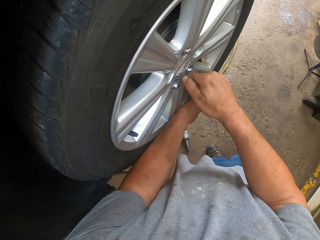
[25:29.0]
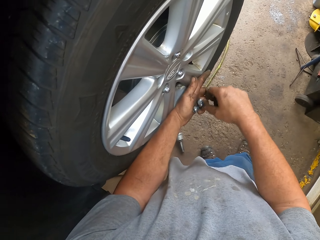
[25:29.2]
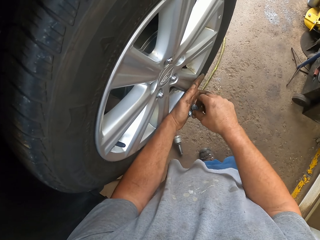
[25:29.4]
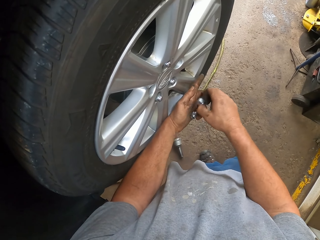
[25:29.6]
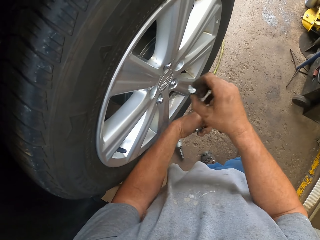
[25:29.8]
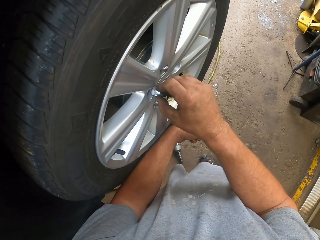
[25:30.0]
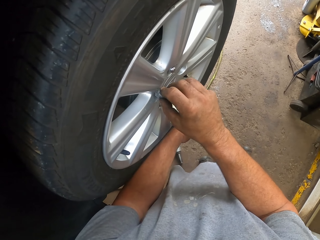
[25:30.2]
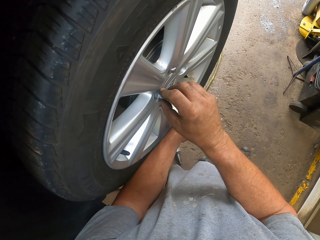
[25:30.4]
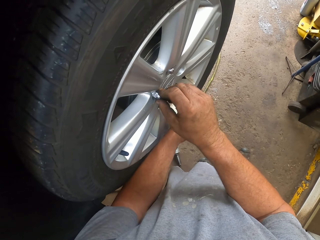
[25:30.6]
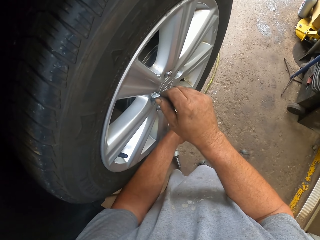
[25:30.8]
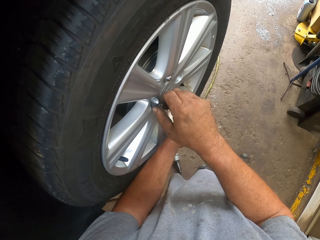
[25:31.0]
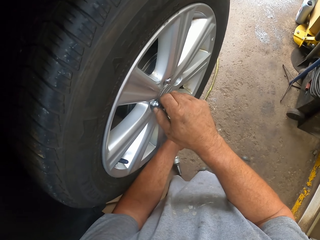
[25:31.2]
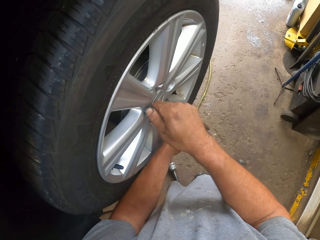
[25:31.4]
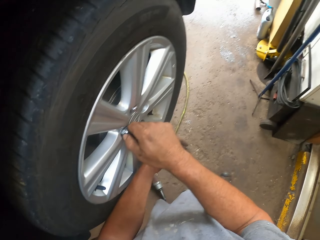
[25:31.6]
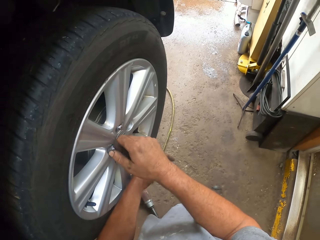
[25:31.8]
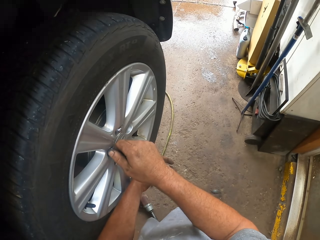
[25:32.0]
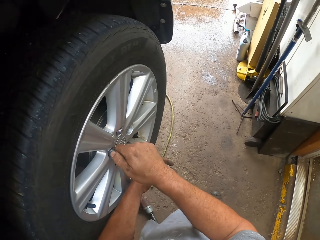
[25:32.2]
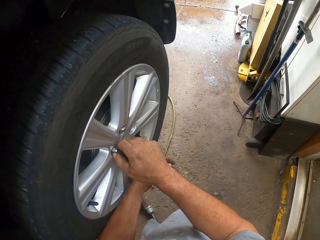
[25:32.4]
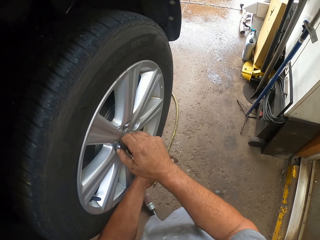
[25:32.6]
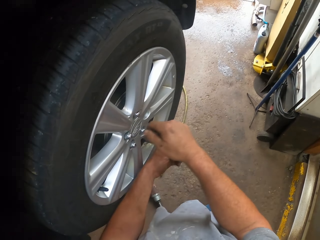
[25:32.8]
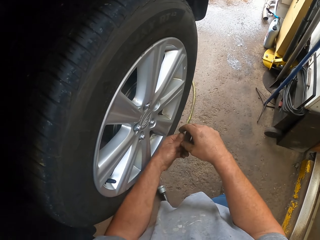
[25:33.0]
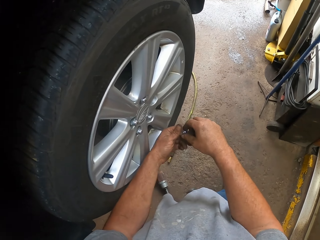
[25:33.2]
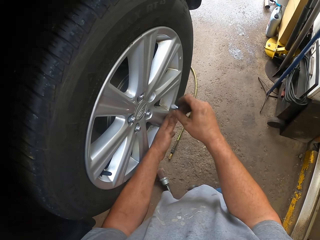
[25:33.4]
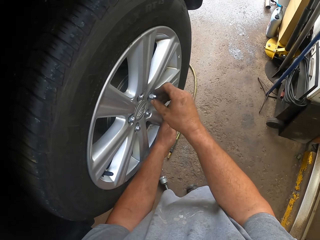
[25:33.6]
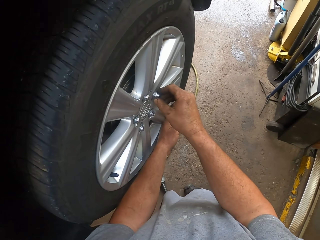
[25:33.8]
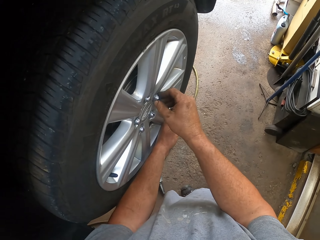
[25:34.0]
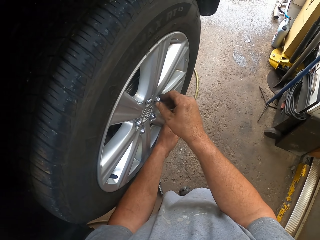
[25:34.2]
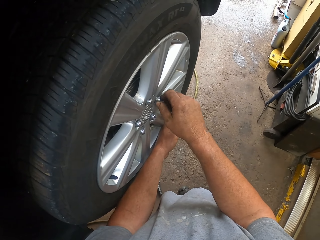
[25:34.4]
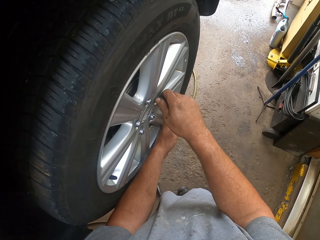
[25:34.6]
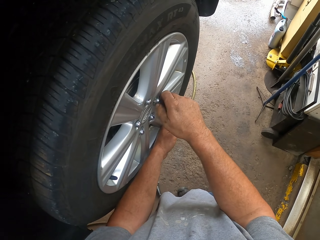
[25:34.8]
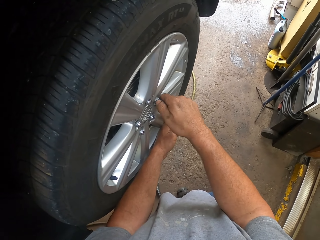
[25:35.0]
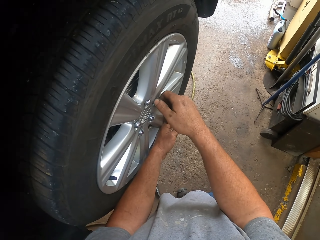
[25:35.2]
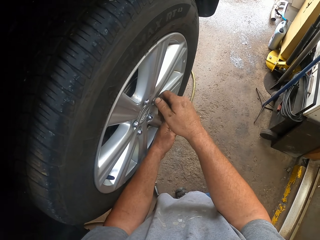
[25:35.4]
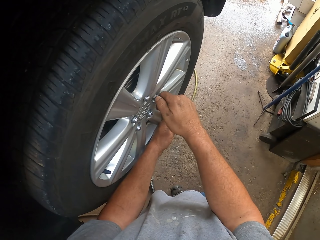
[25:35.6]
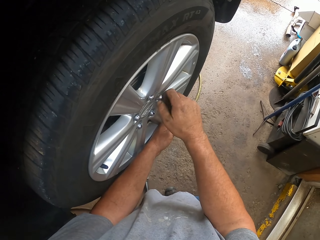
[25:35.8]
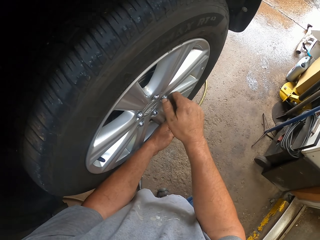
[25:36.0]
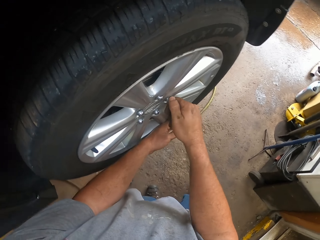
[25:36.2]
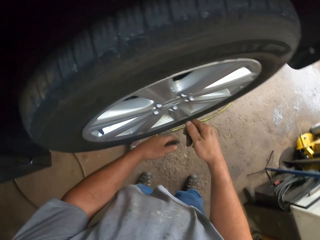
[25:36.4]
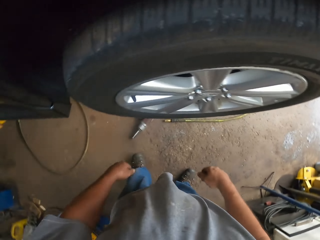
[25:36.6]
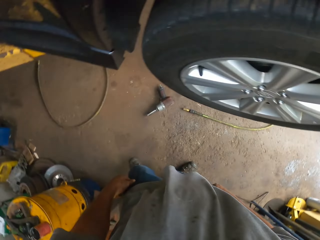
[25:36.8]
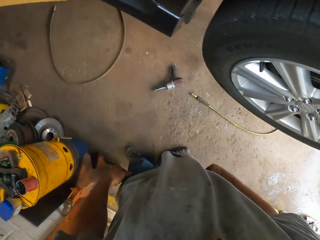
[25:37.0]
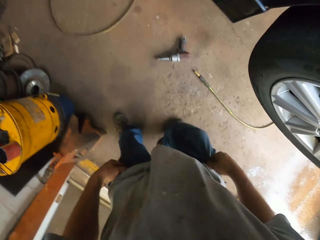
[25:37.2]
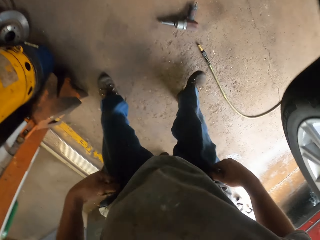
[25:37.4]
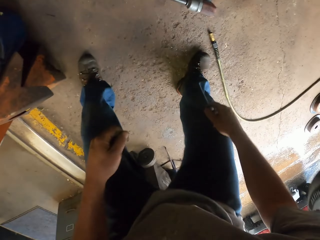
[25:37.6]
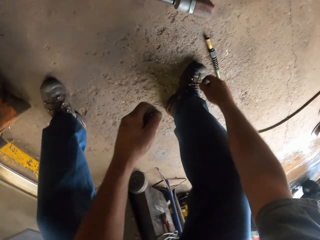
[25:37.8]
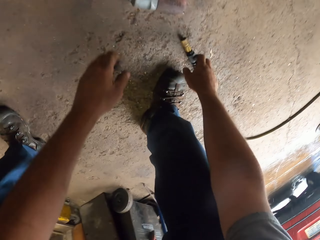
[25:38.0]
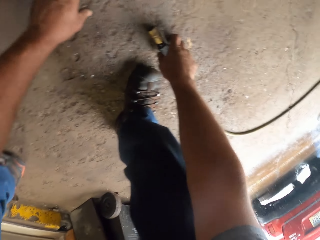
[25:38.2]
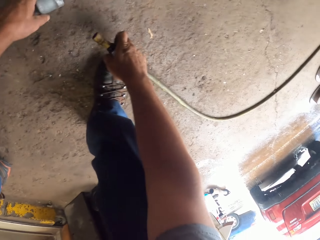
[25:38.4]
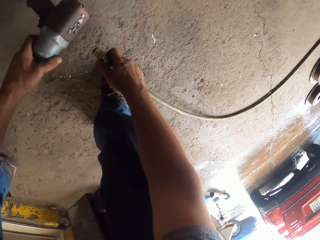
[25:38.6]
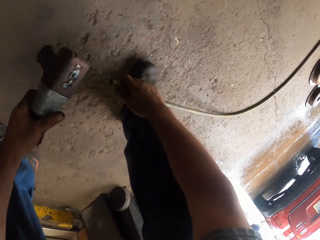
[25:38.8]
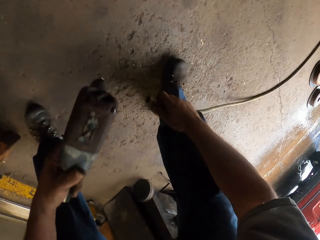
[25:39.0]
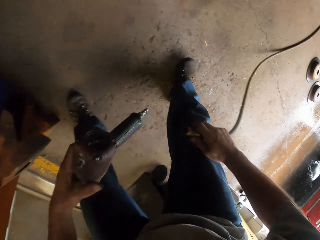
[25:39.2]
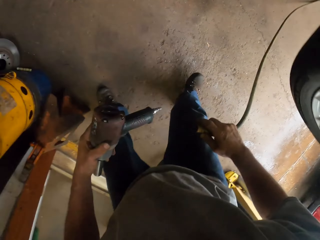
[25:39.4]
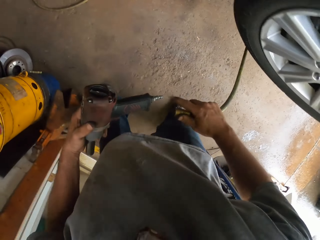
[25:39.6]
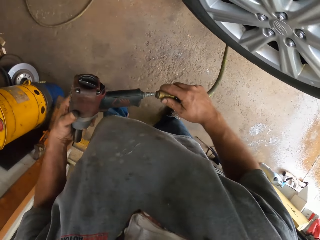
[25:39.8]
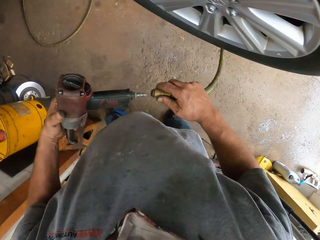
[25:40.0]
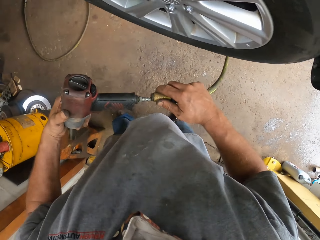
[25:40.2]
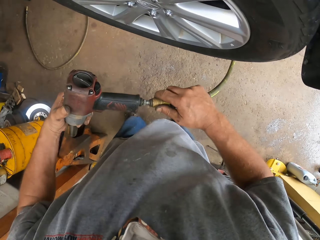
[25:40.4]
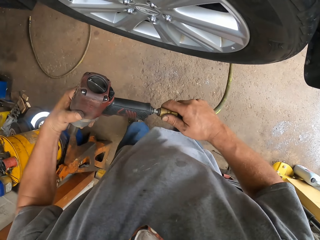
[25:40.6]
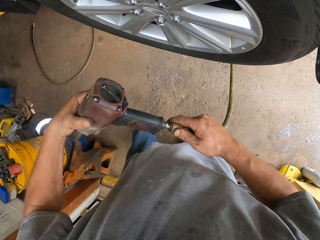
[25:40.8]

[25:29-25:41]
The camera wearer places the wheel nut in his right hand. He places the wheel nut on the wheel disc. He places the wheel nut in his right hand. He places the wheel nut on the wheel disc. He adjusts his position. He pulls on his pants. He bends towards the floor. He picks up the cable. He picks up the drill. He plugs the cable into the drill.

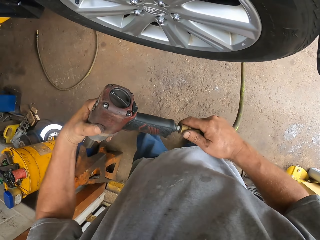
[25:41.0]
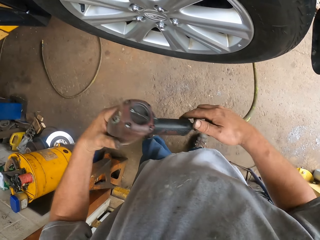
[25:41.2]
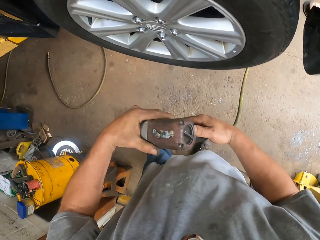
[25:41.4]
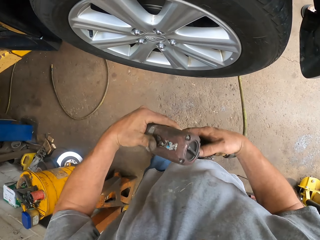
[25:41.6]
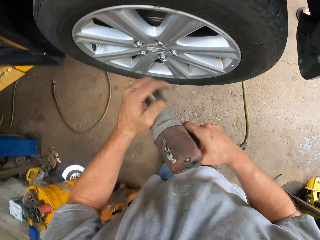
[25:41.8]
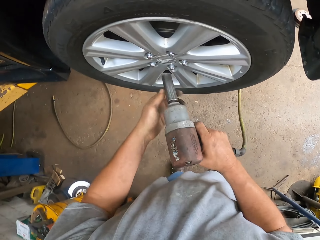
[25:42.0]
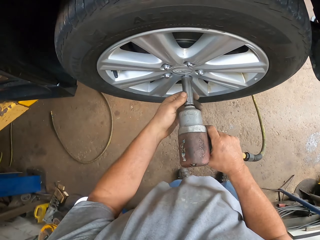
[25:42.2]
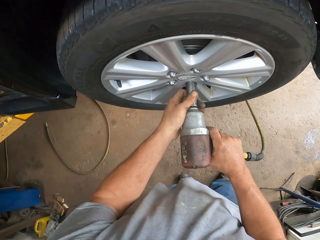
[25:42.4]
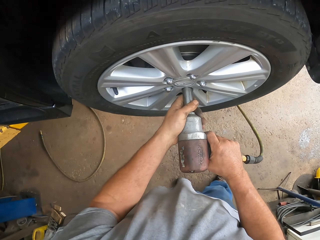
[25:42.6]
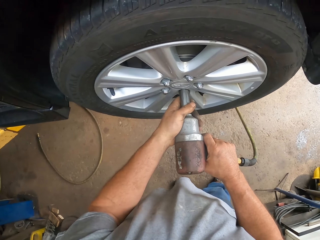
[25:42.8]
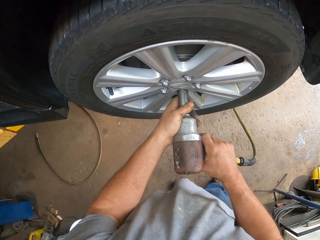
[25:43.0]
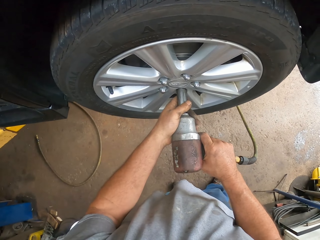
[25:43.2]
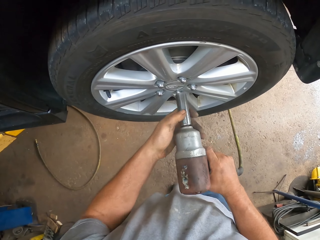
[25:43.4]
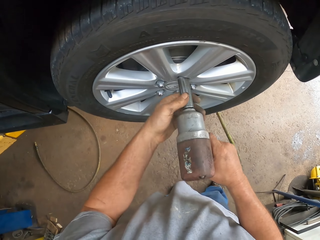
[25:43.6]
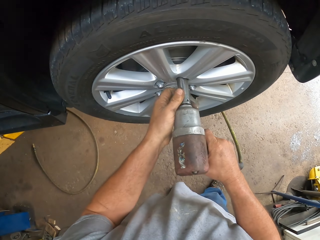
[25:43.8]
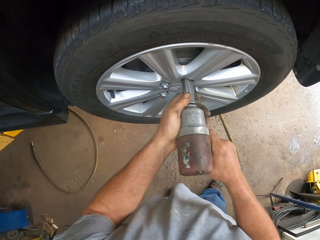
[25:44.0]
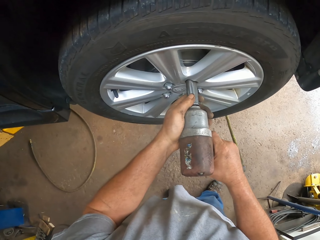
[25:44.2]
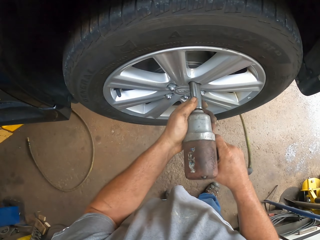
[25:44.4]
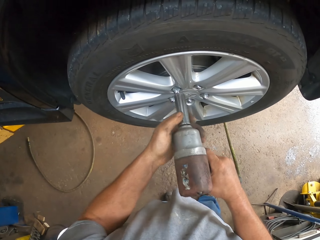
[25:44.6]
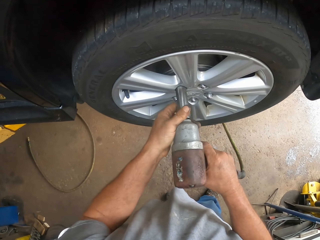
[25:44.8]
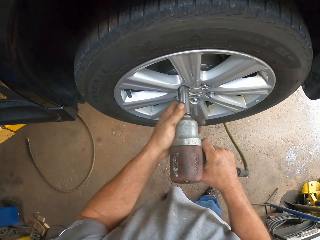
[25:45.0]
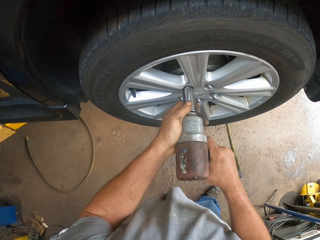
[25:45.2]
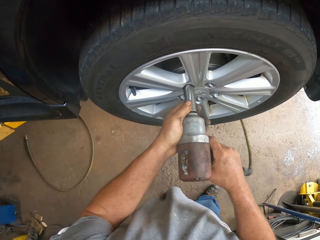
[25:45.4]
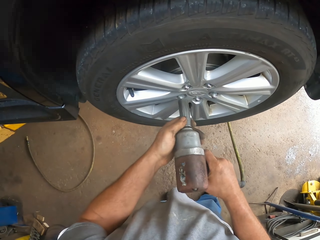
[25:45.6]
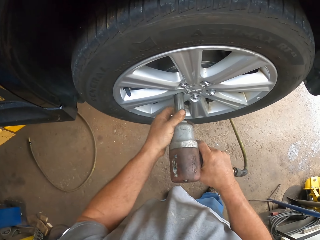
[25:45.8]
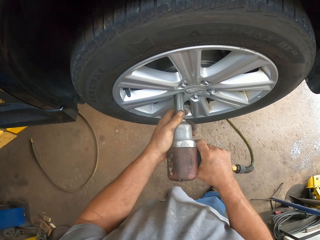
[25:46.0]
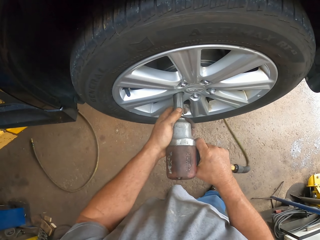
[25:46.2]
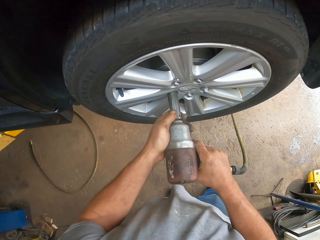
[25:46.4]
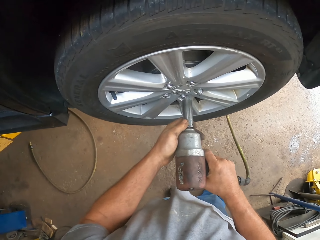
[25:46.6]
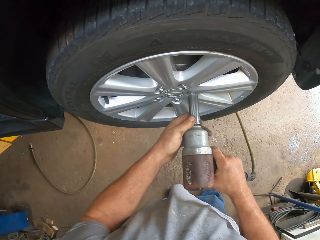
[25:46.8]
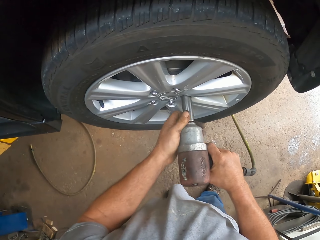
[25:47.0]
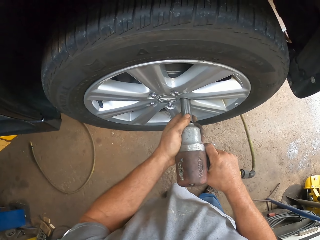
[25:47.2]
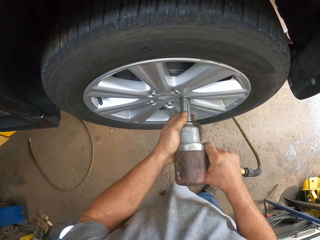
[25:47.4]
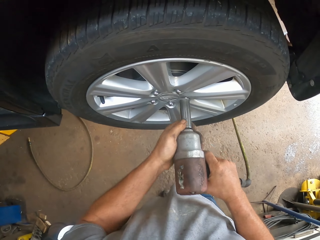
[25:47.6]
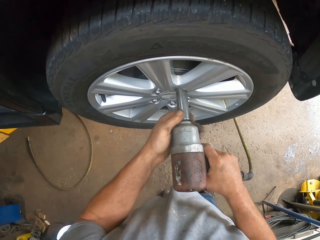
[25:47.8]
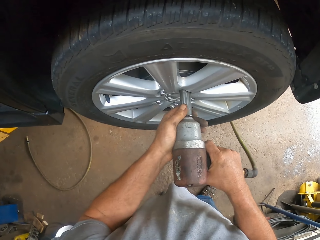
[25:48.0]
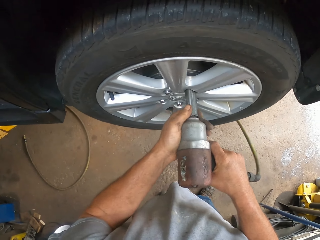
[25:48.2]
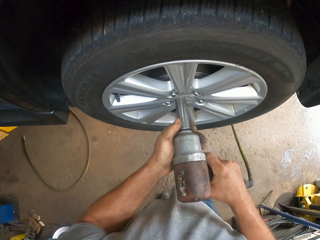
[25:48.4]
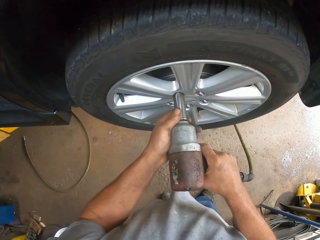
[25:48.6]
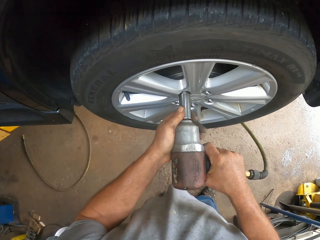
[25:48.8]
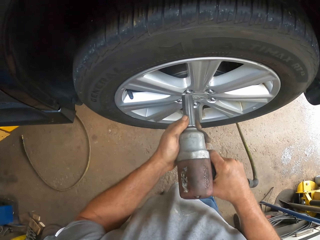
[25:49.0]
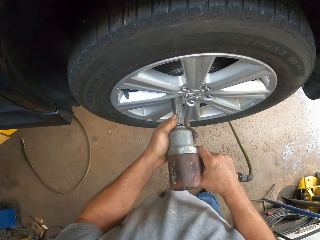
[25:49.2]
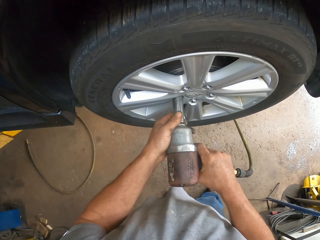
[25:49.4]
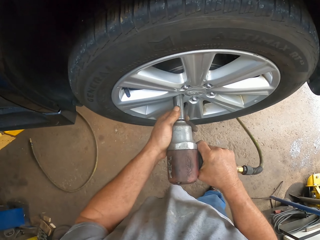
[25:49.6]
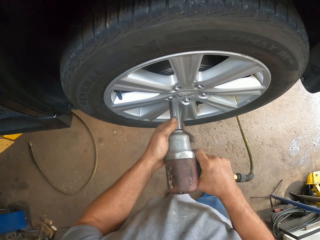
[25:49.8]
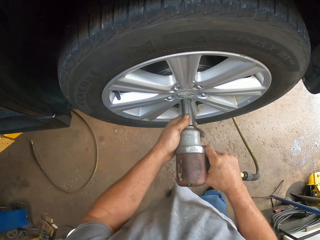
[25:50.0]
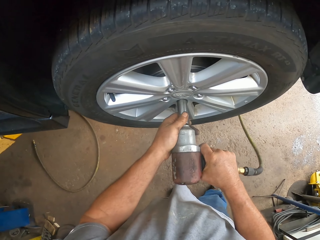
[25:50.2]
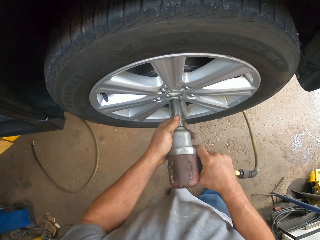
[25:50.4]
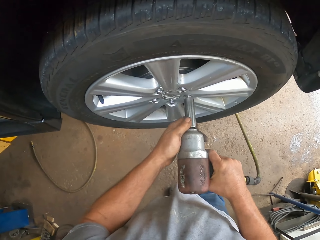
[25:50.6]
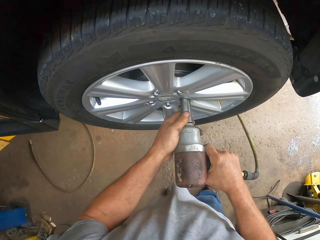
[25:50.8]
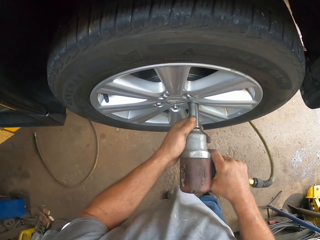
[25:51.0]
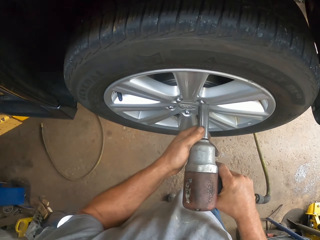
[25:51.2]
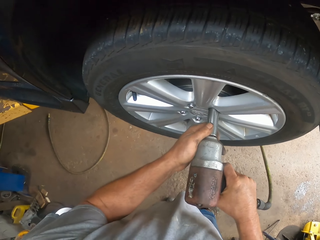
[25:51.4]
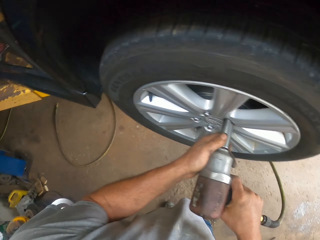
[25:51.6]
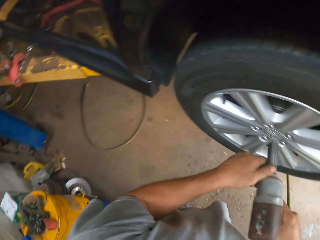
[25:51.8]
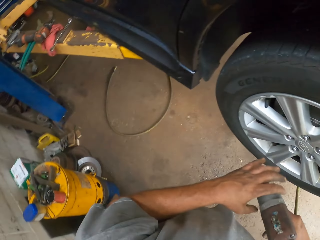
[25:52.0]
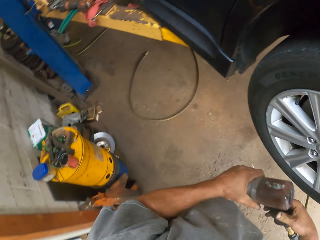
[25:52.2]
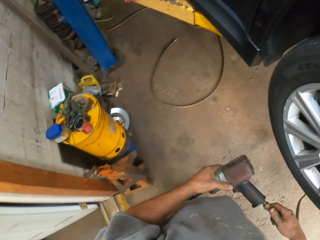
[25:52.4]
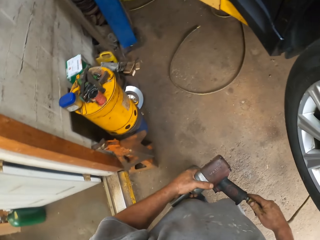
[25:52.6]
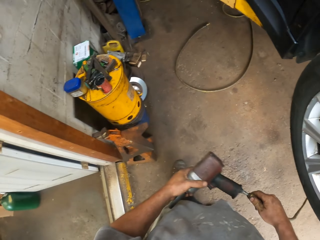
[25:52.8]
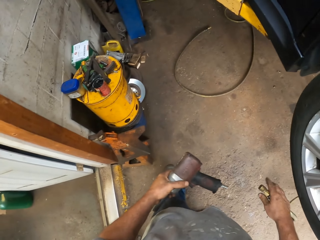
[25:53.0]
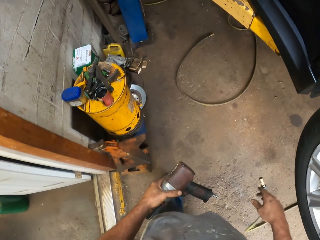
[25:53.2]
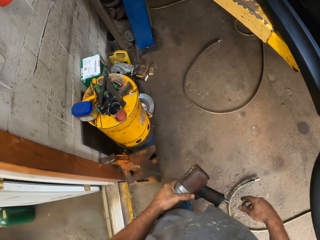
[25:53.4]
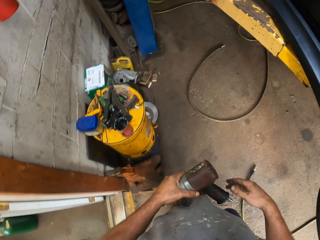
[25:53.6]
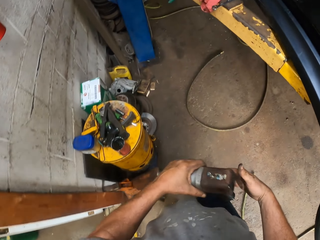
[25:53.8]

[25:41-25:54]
The camera wearer places the drill in his right hand. He holds the drill with both his hands. He tightens the wheel nuts on the tire with the drill. He adjusts his grip on the drill. He removes the cable from the drill. He drops the cable on the floor.
